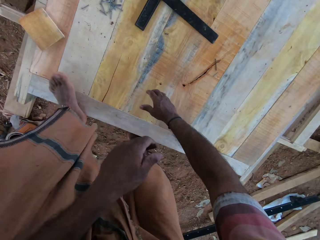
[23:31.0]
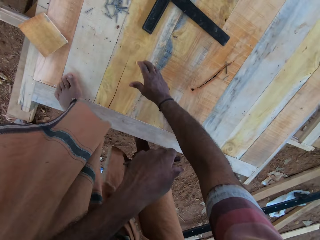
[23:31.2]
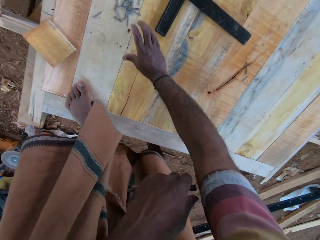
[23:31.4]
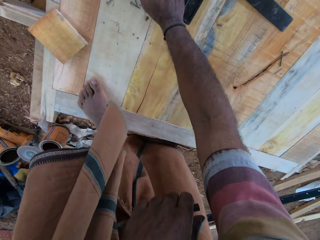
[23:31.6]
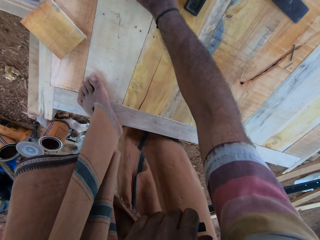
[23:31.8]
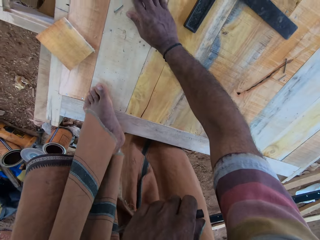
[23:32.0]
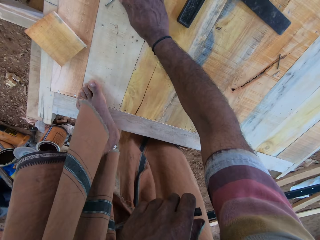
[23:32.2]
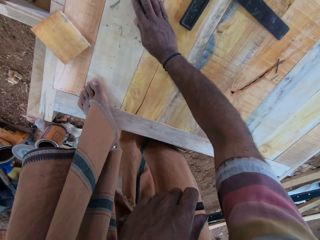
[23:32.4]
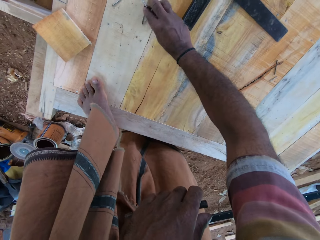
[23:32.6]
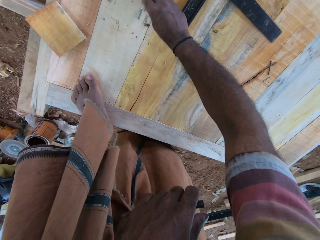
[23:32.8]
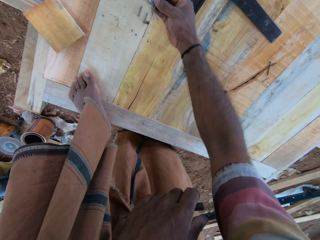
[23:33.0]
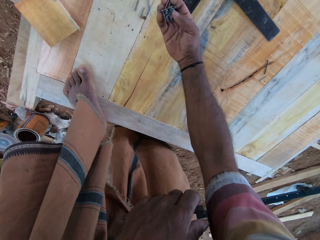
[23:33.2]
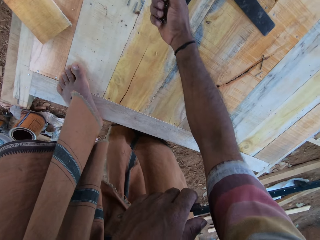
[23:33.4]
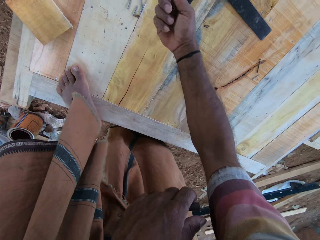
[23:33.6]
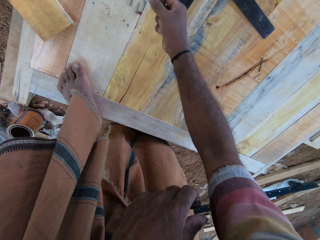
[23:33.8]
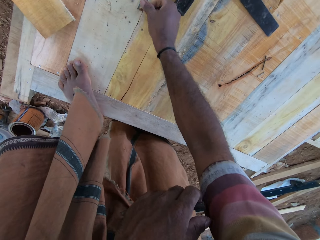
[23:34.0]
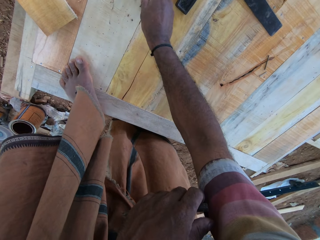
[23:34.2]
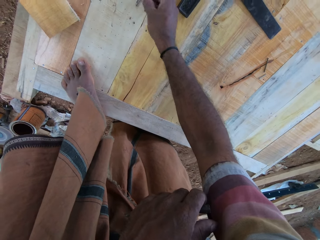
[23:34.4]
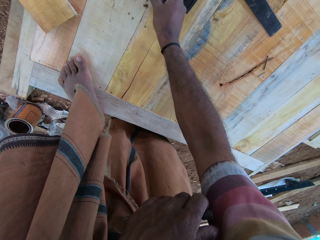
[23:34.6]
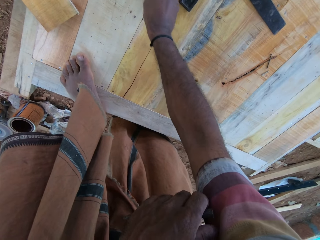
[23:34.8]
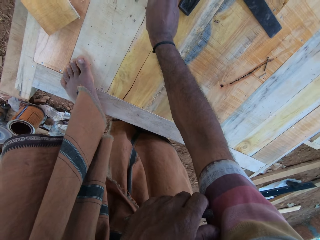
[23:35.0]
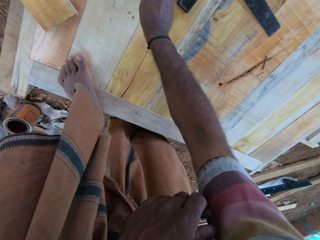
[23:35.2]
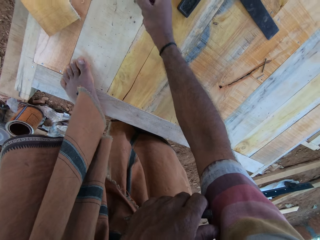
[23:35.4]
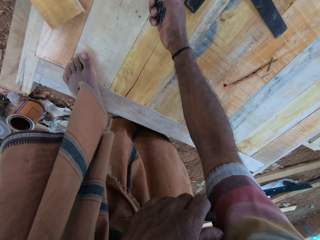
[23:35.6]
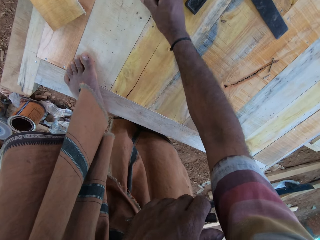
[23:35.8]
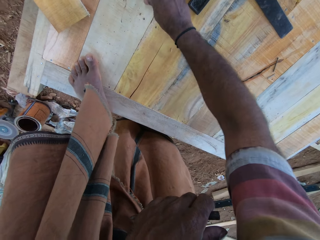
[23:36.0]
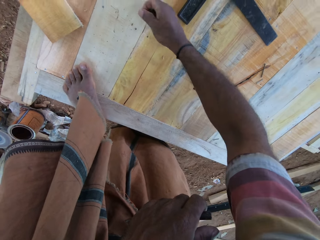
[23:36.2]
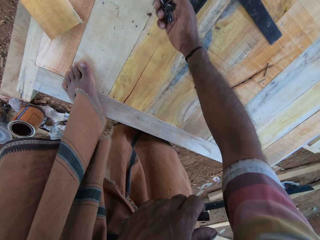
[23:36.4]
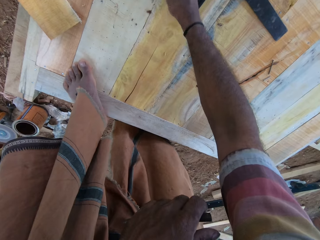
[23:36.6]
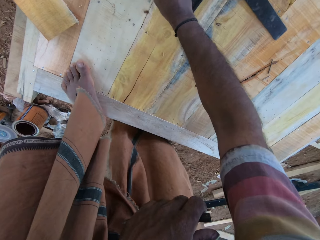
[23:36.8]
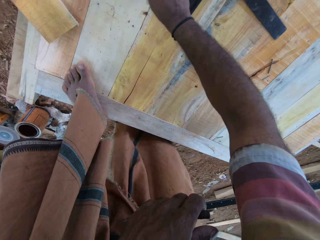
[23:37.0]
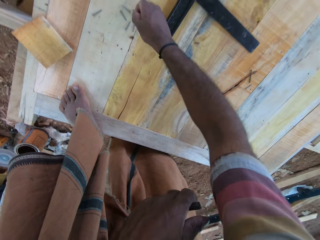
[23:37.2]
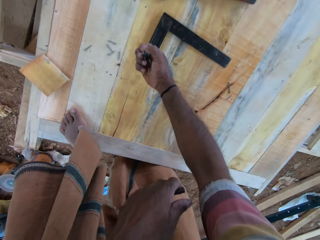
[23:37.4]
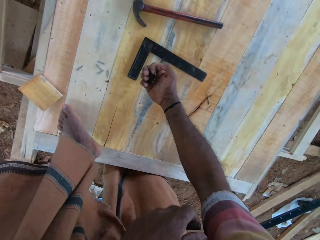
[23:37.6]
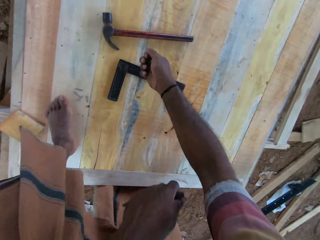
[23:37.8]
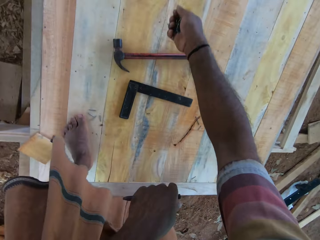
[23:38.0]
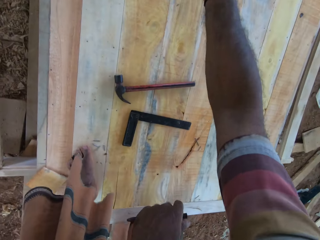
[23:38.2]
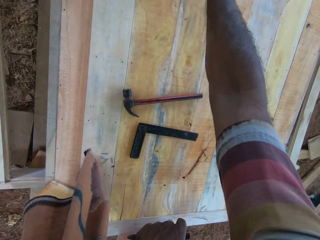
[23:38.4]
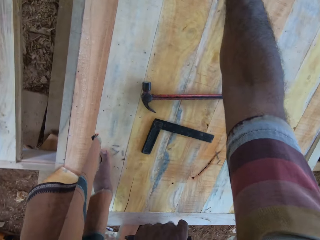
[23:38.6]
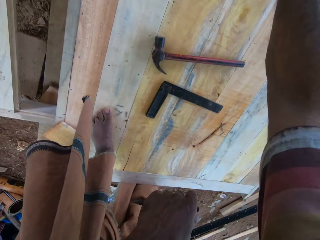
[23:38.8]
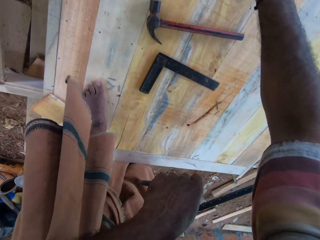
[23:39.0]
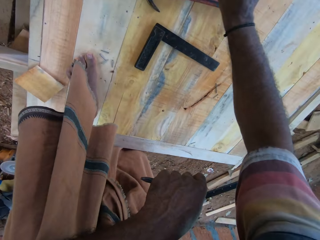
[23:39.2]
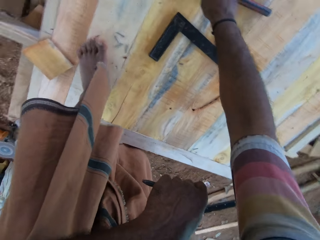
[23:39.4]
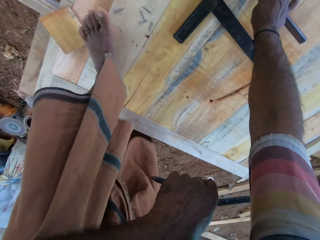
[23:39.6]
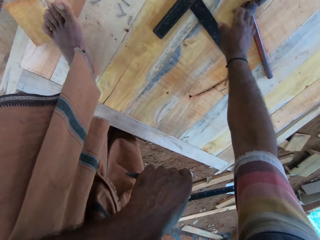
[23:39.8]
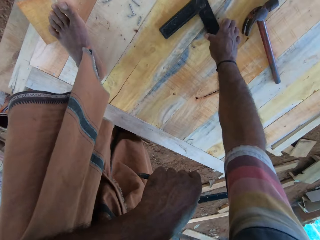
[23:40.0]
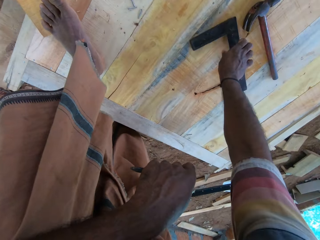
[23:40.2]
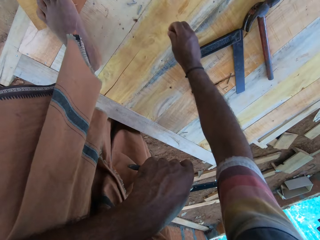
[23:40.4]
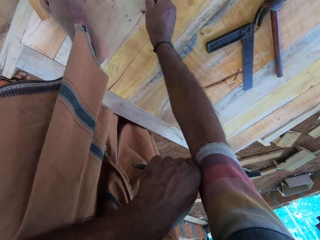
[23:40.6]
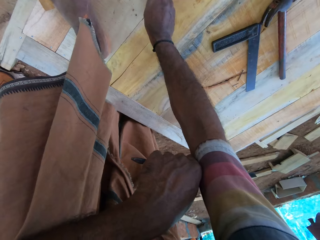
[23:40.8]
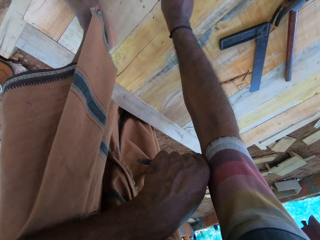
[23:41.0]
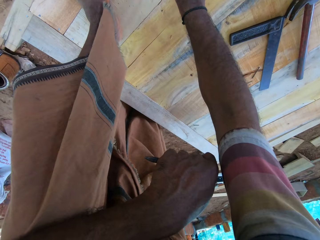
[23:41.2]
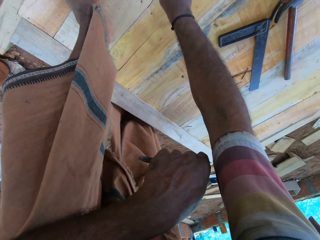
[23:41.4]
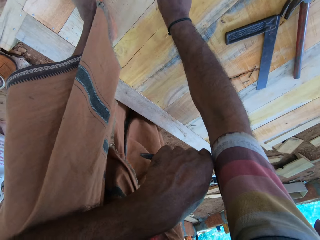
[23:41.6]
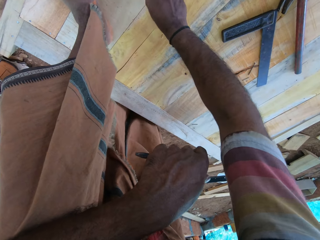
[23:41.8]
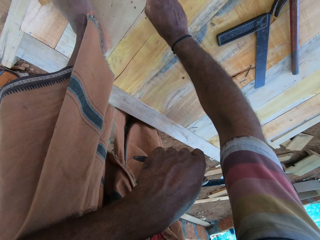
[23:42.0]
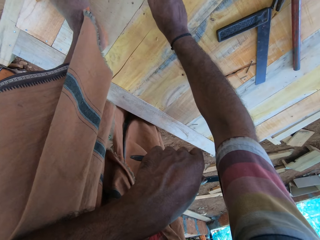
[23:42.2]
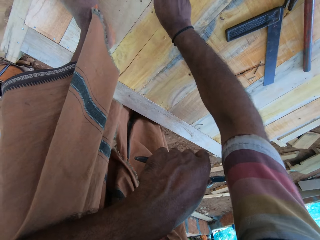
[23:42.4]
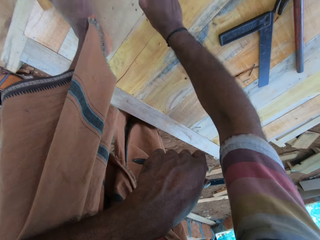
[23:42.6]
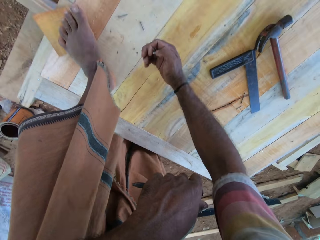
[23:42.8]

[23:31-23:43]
The camera wearer gathers nails on the wooden structure. They pick nails on the wooden structure. They pick a nail. They pick a nail again. They pour nails on the wooden structure. They put nails in a can. They move a hammer on the wooden structure. They move a square ruler on the wooden structure. They pick nails on the wooden structure.

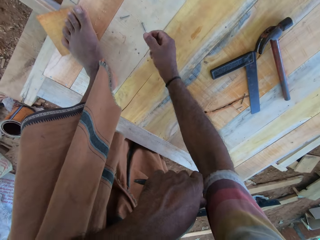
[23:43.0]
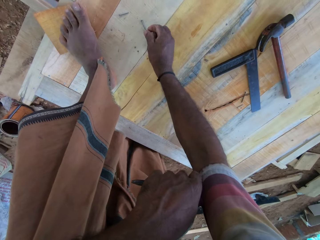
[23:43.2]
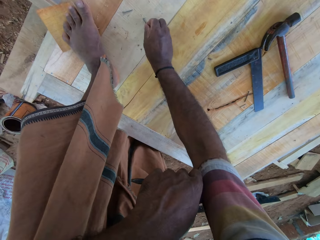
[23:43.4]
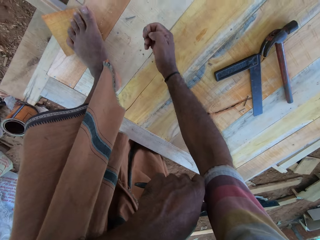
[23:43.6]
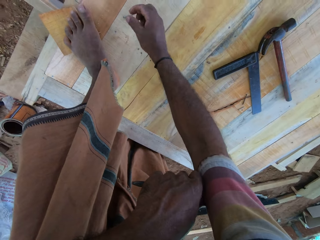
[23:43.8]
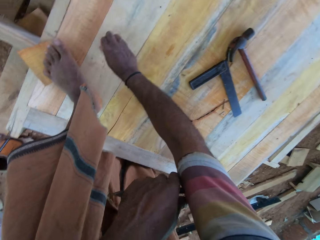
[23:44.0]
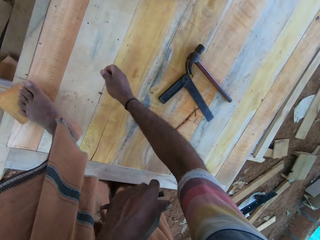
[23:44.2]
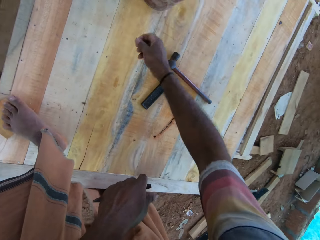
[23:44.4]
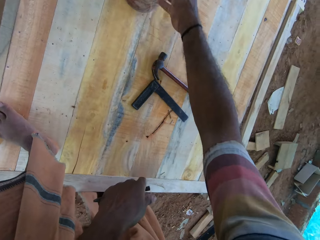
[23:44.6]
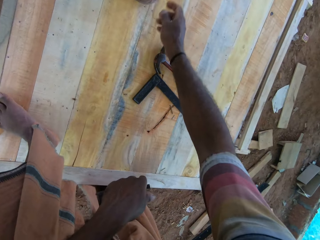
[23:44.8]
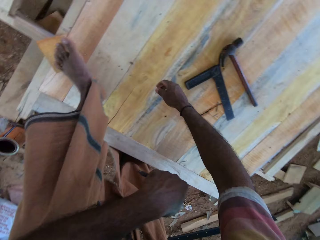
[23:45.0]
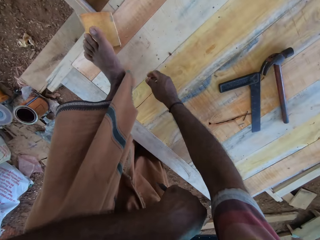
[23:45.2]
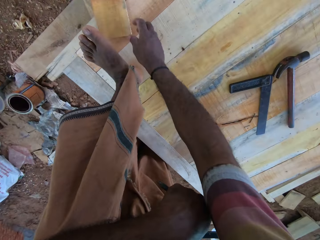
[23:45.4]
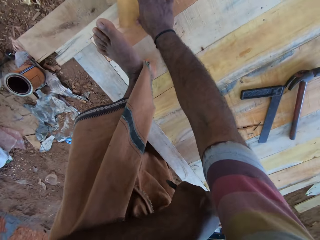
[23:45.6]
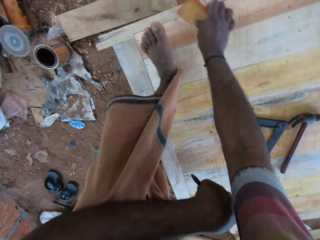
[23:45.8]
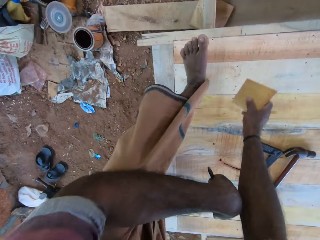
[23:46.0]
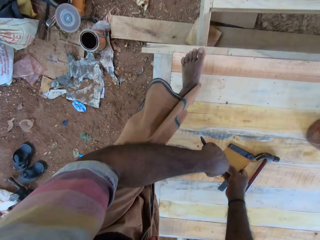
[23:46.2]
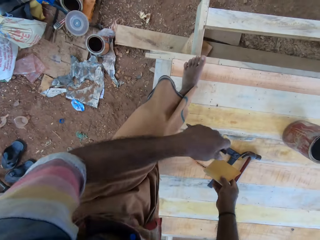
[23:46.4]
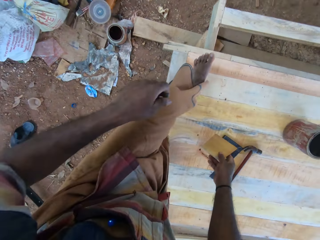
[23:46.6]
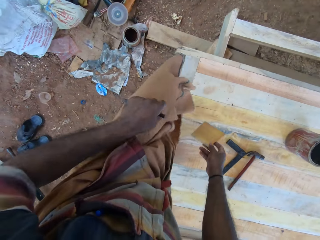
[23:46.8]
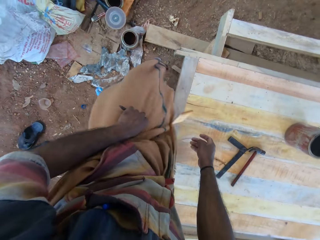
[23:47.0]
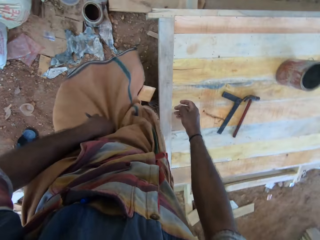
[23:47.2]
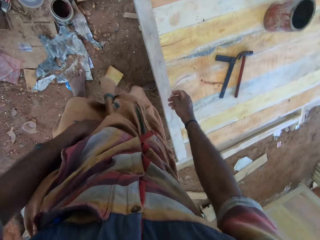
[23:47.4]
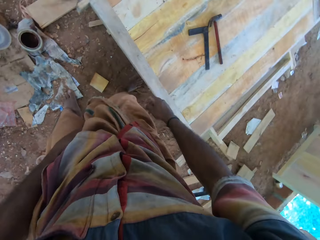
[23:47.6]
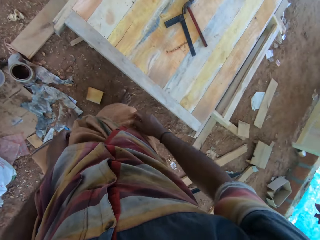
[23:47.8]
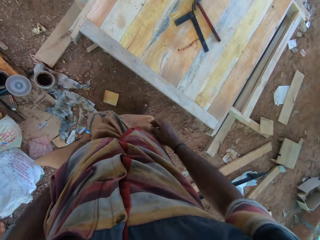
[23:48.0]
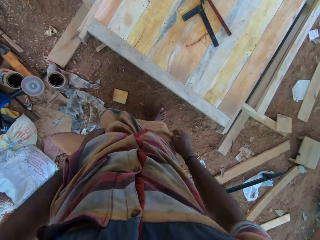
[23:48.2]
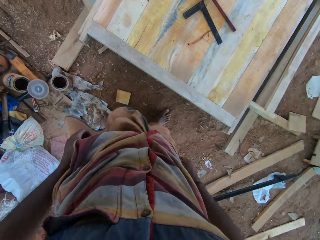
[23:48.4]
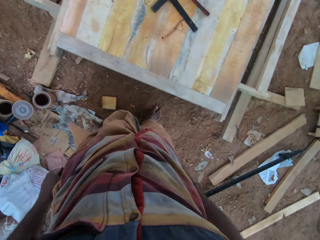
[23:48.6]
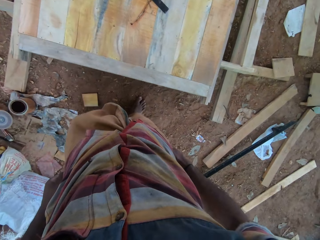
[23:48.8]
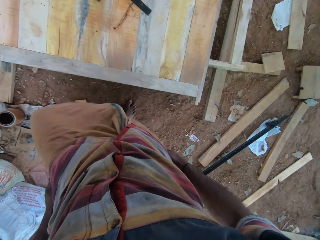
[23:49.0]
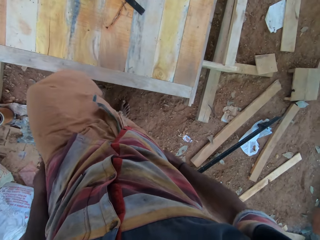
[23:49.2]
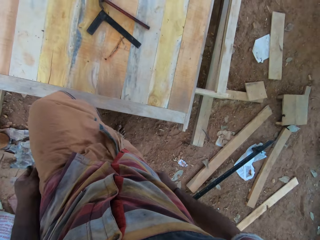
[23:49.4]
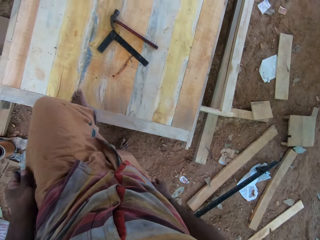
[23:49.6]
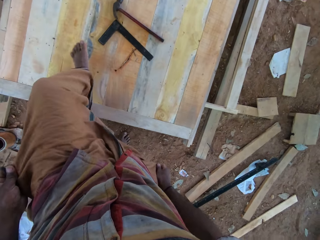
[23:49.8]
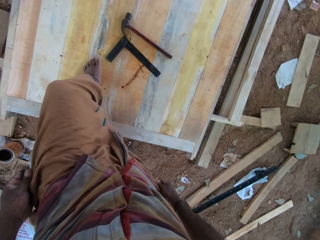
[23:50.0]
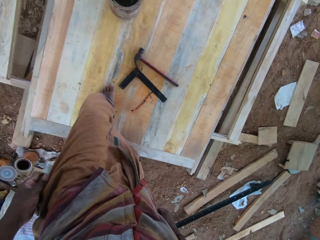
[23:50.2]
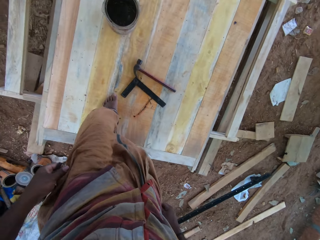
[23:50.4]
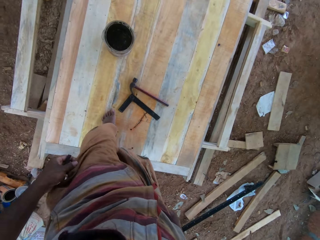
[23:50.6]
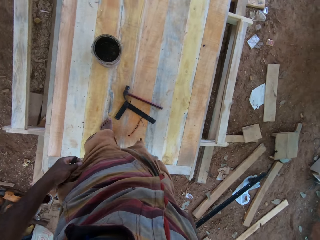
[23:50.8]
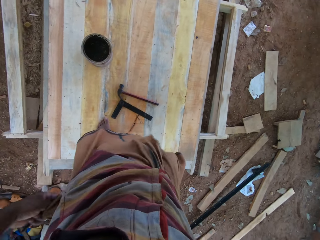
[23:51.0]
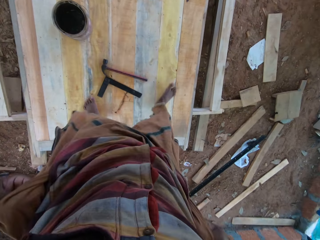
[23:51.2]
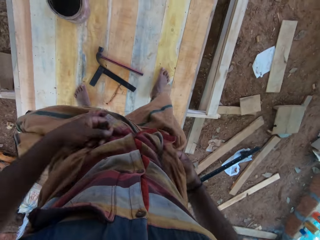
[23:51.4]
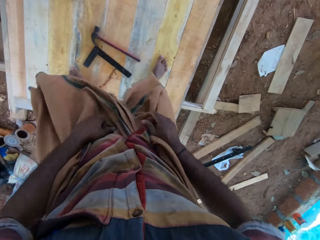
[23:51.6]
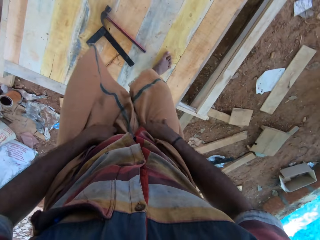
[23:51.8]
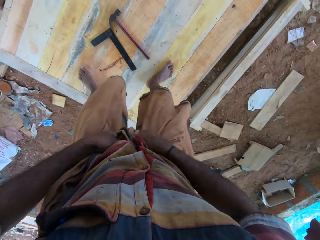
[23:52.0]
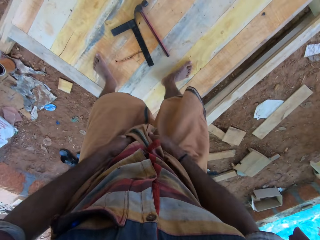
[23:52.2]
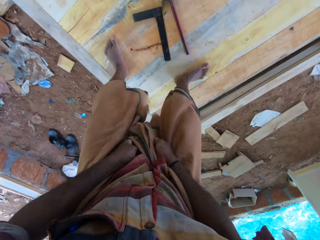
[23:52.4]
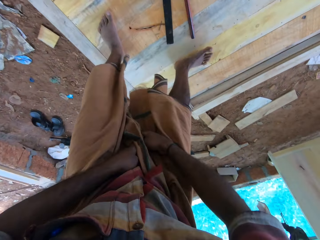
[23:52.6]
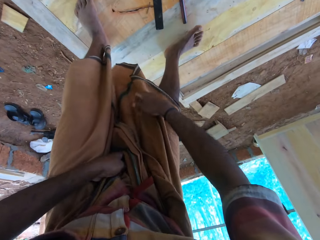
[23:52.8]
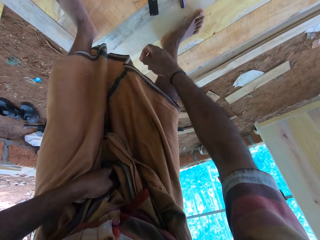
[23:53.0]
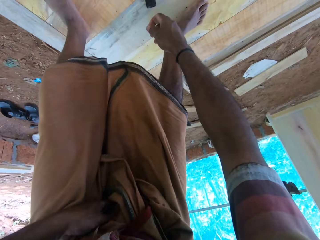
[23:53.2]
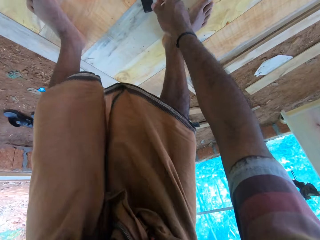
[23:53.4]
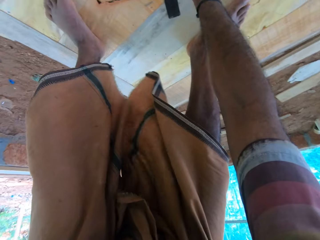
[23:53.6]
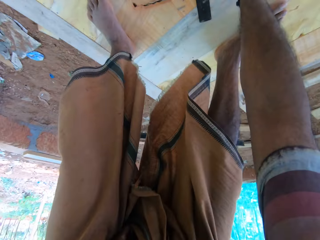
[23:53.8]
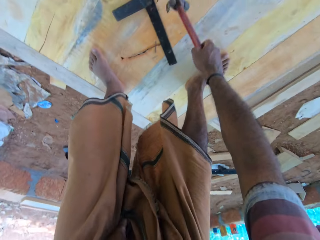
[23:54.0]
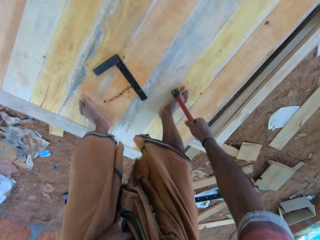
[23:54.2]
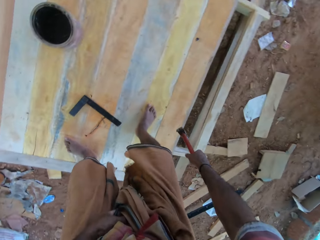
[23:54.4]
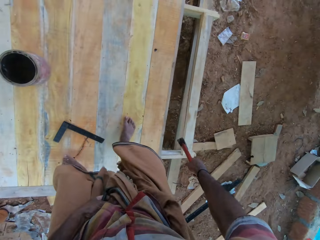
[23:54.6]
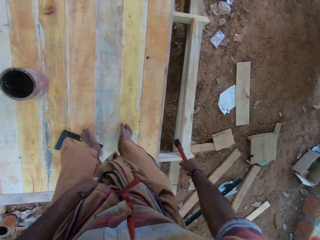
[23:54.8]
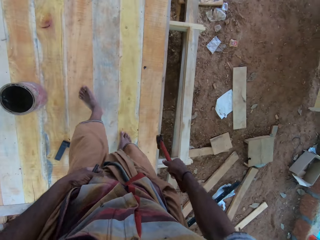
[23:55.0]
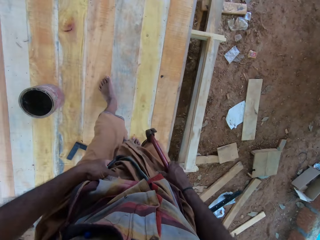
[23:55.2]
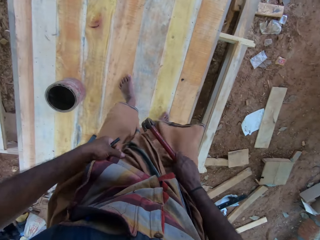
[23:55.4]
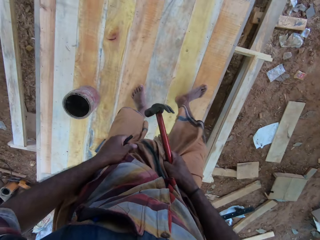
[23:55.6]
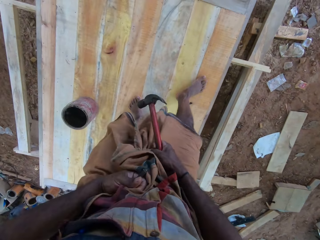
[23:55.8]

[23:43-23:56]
The camera wearer picks a nail. They pick a nail again. They throw nails into a can. They pick a piece of wood. They drop the piece of wood to the ground. They climb on a wooden structure. They adjust the cloak. They pick a hammer on the wooden structure.
